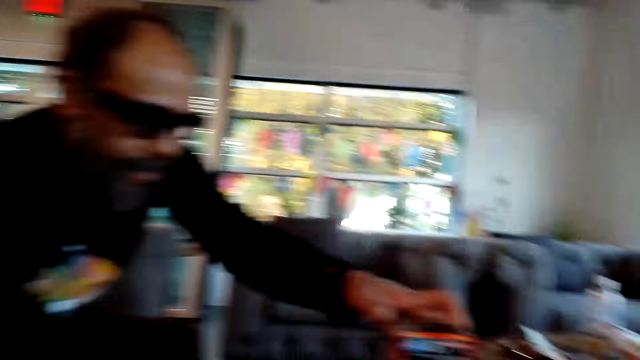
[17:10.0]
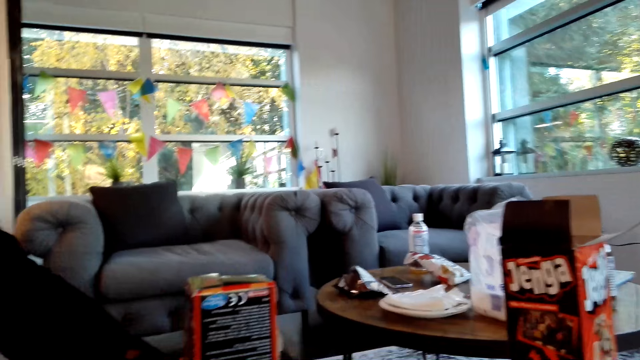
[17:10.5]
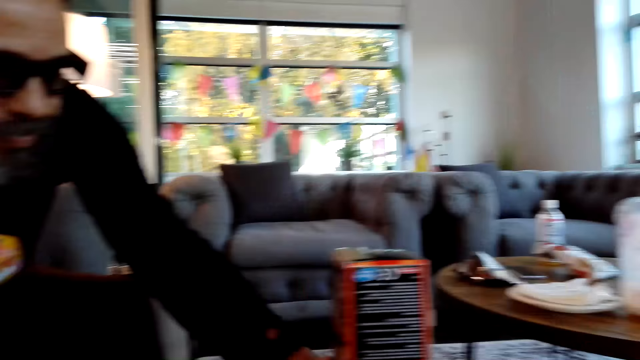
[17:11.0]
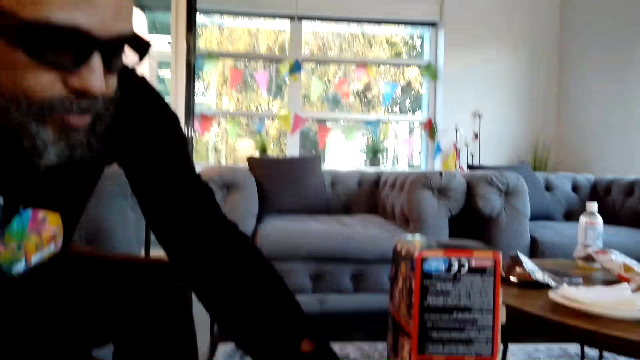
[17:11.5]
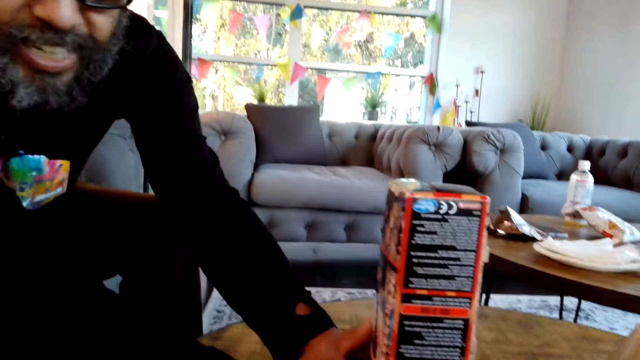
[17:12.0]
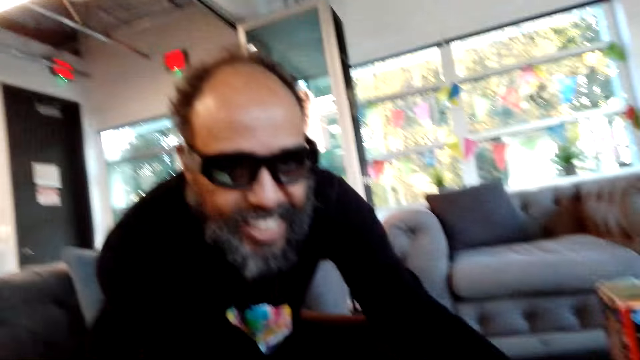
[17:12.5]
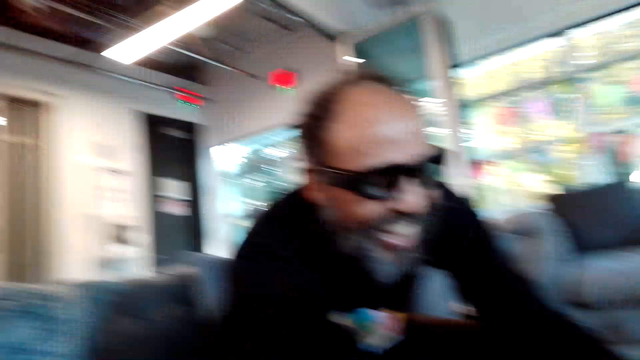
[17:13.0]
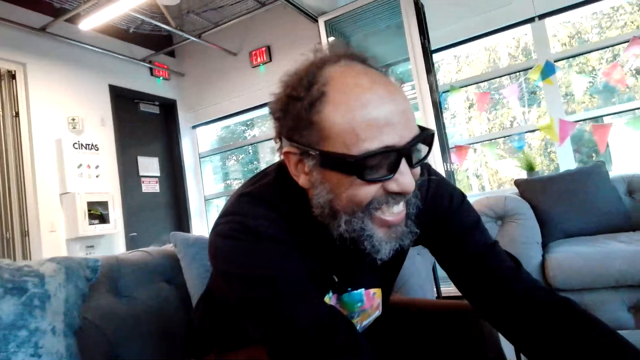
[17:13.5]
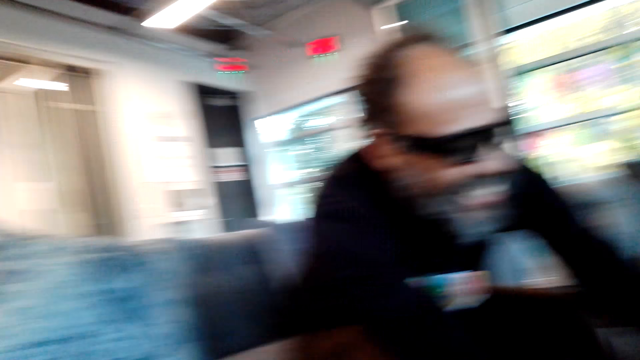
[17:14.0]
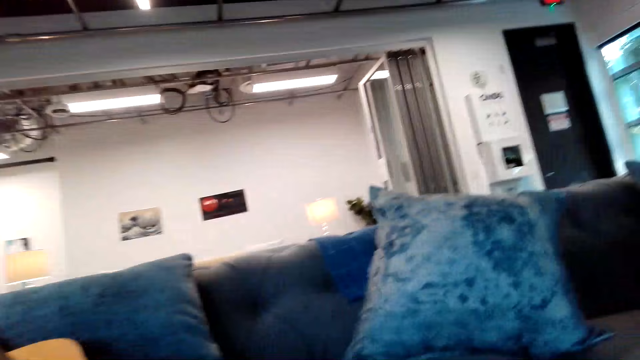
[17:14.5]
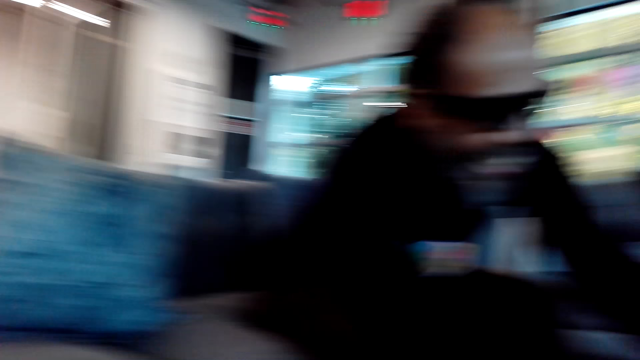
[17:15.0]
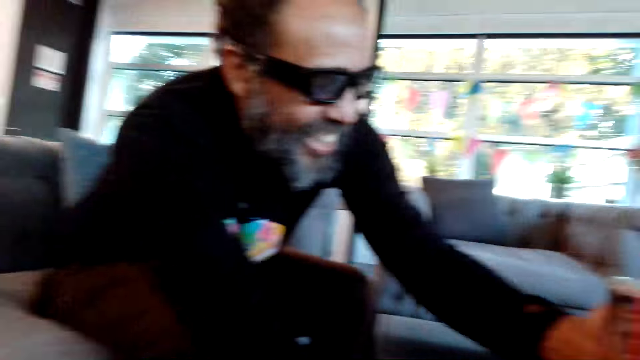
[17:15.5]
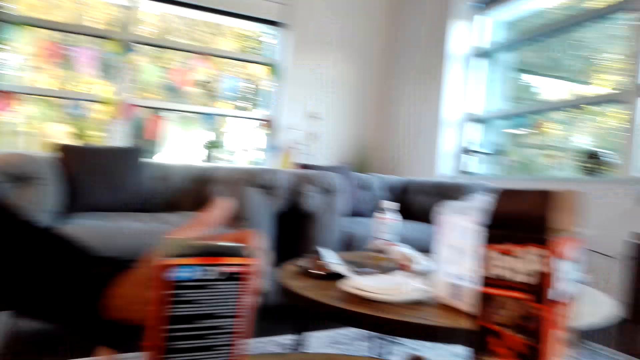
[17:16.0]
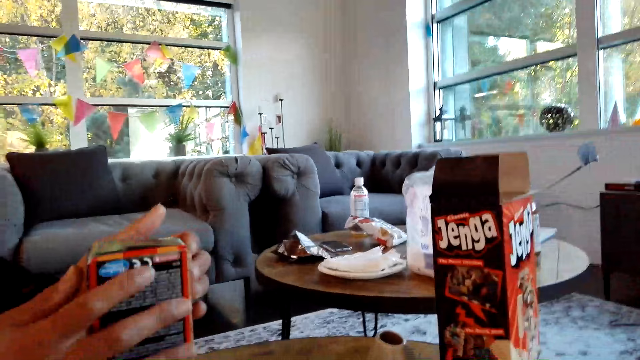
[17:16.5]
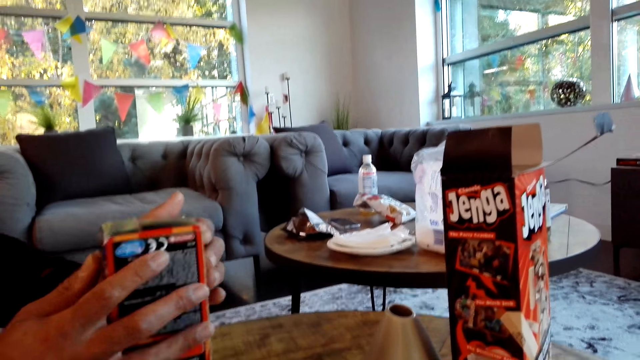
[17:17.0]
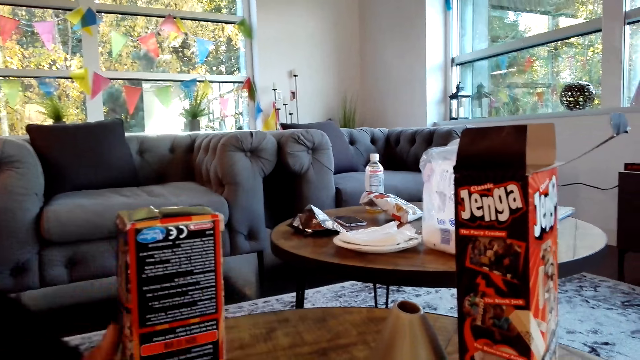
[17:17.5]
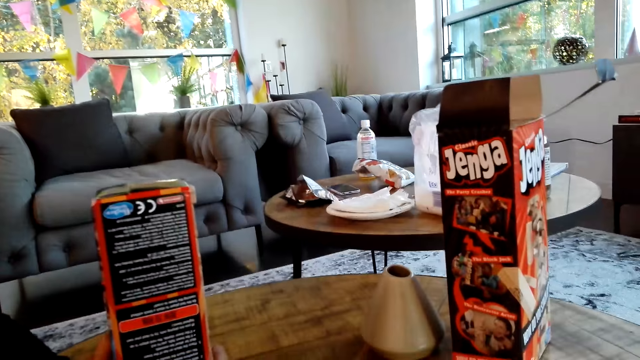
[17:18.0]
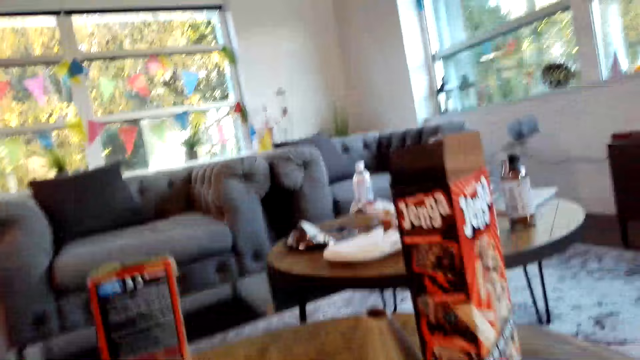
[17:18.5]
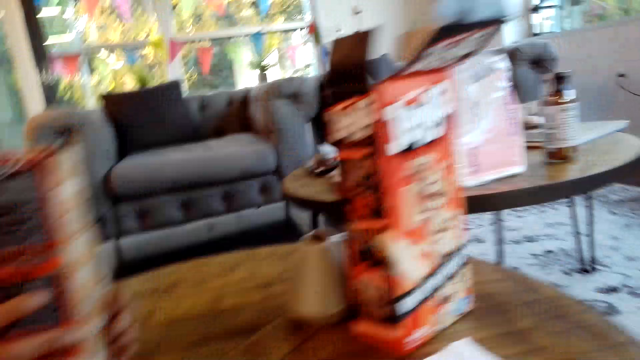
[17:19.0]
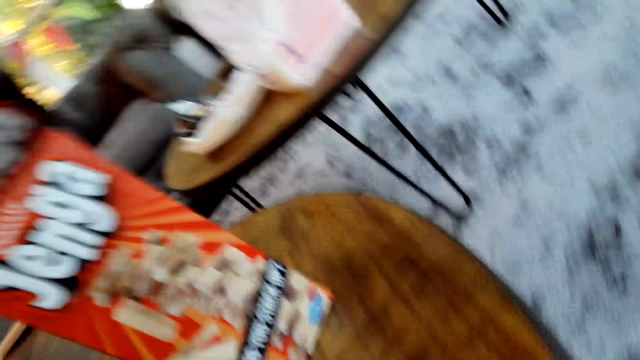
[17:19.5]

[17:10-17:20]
The camera wearer looks around. They look at a man. They look at the sofa. The man holds a box on the table with hands.

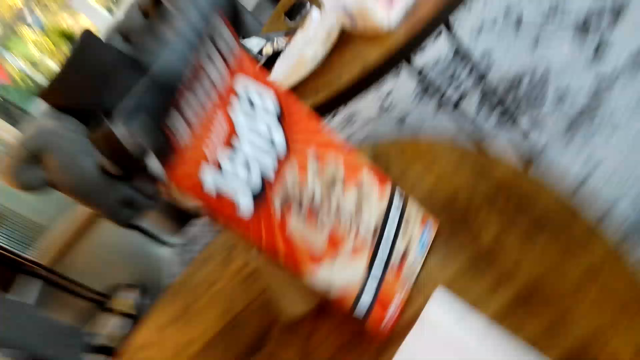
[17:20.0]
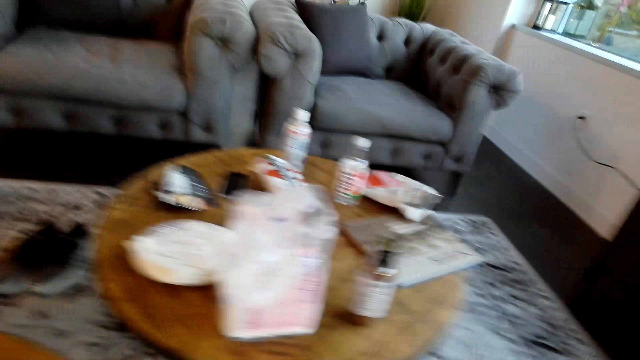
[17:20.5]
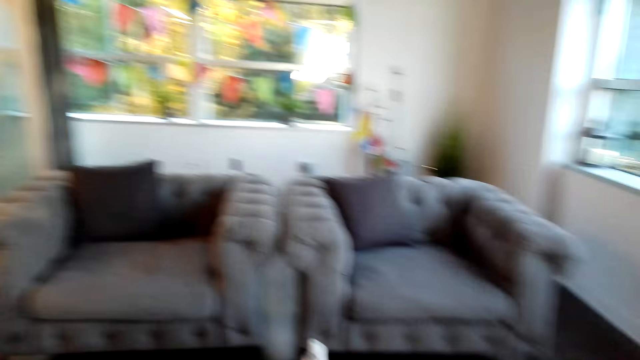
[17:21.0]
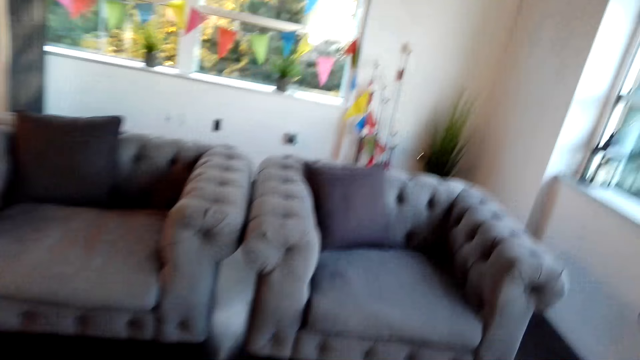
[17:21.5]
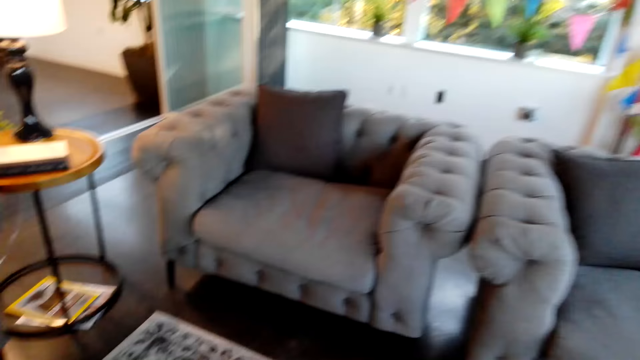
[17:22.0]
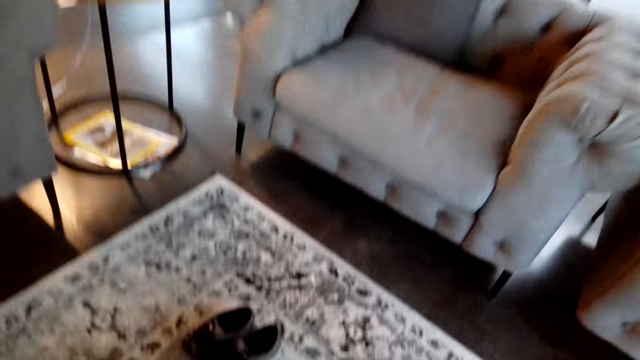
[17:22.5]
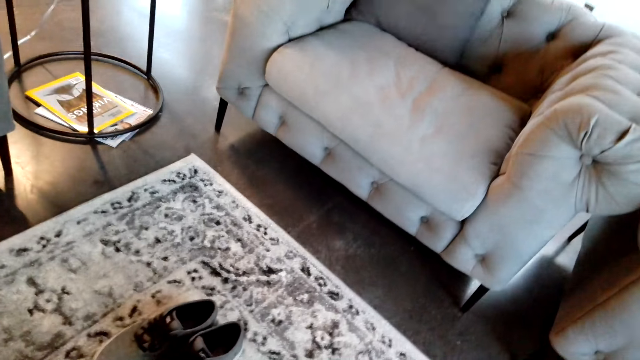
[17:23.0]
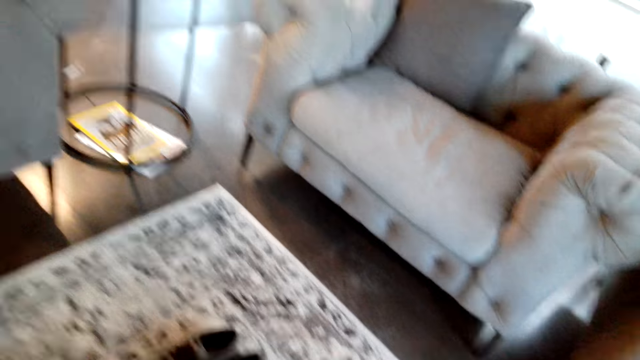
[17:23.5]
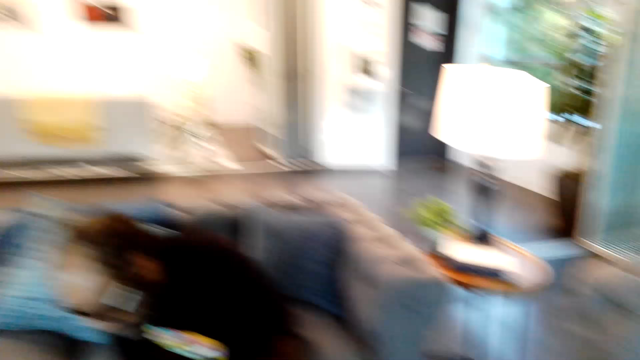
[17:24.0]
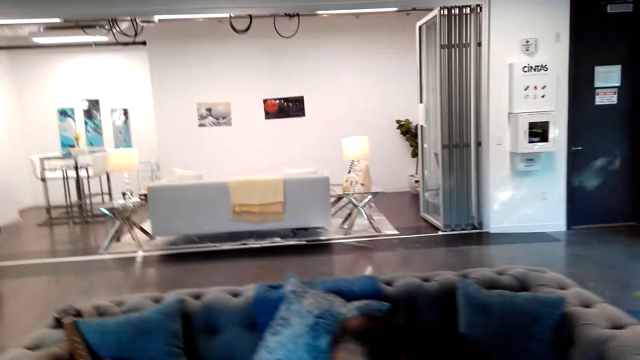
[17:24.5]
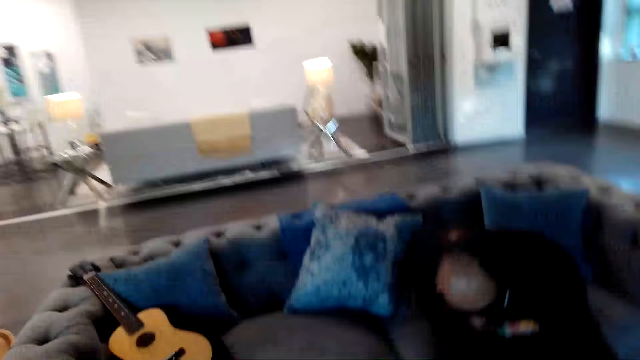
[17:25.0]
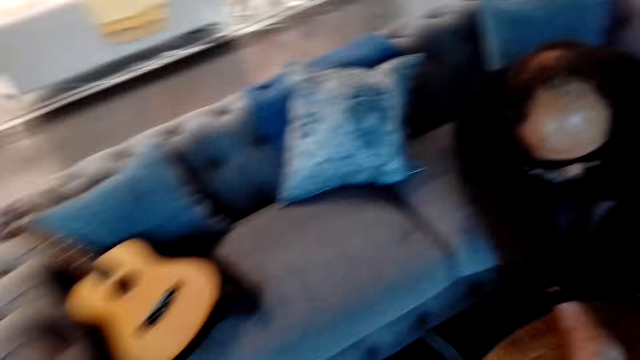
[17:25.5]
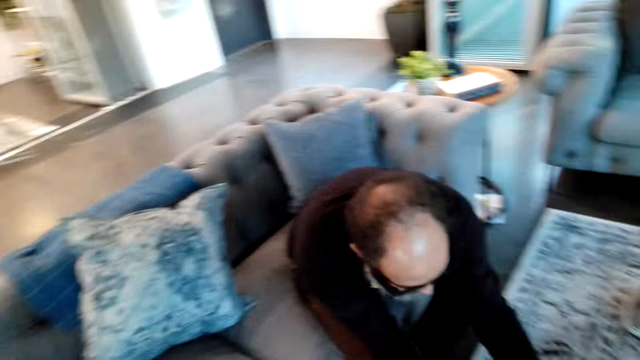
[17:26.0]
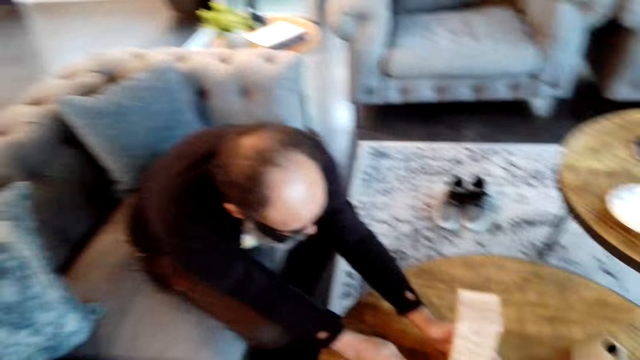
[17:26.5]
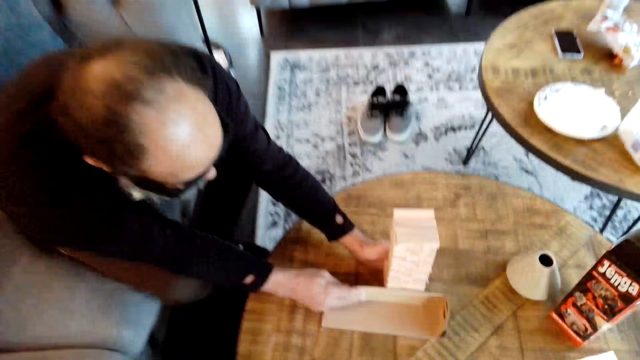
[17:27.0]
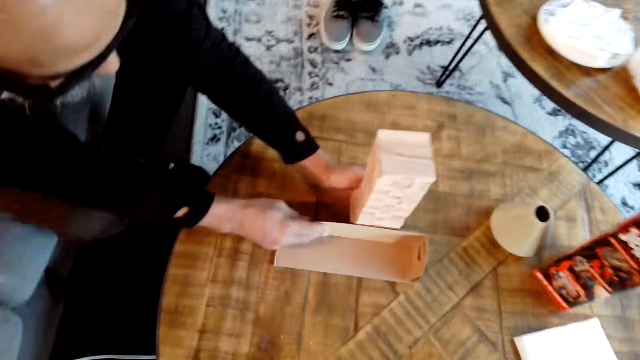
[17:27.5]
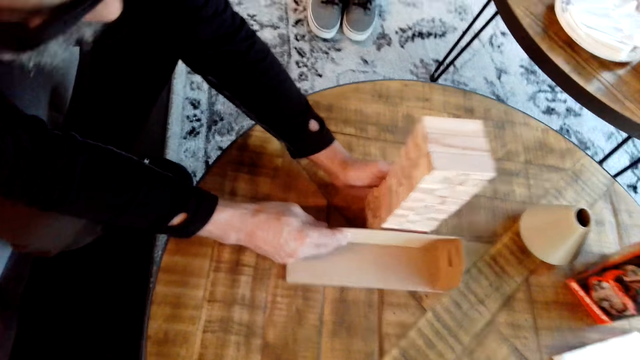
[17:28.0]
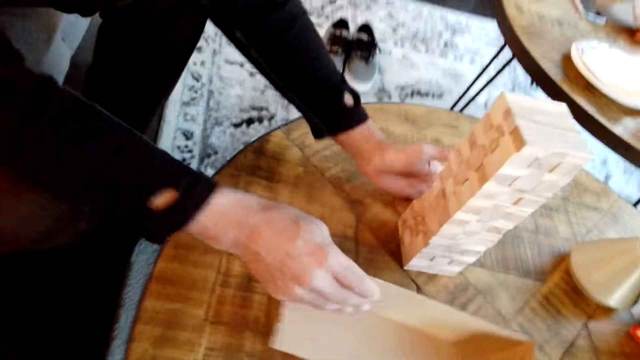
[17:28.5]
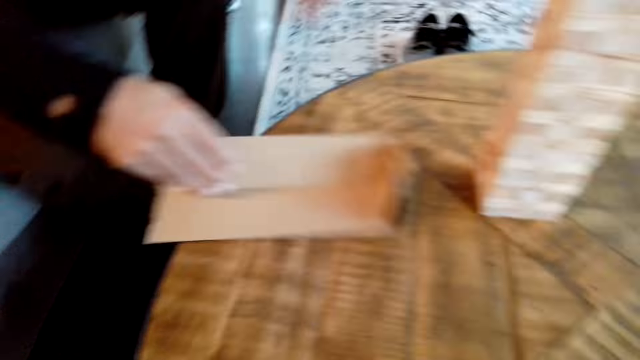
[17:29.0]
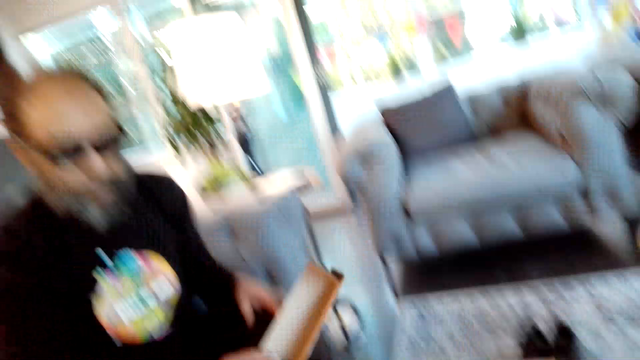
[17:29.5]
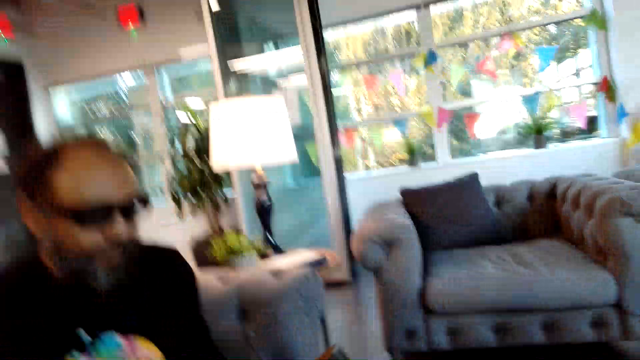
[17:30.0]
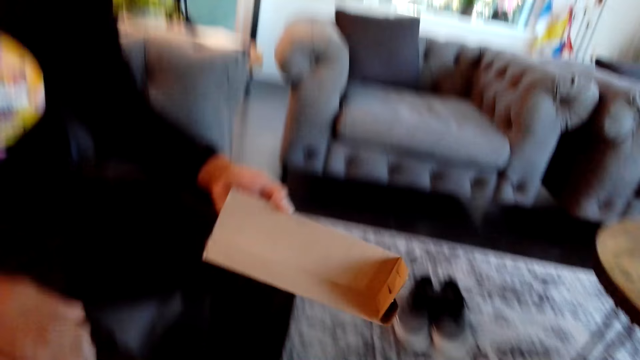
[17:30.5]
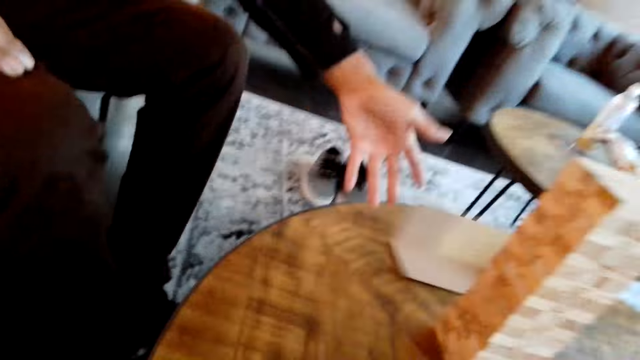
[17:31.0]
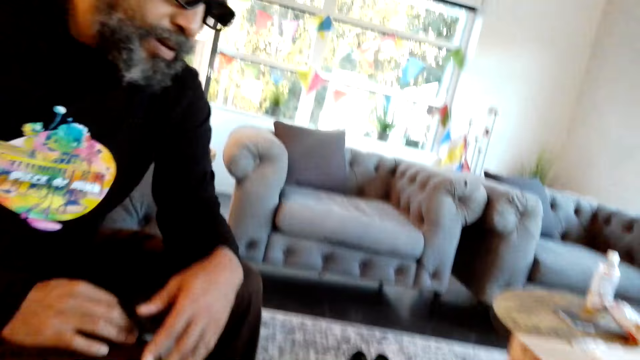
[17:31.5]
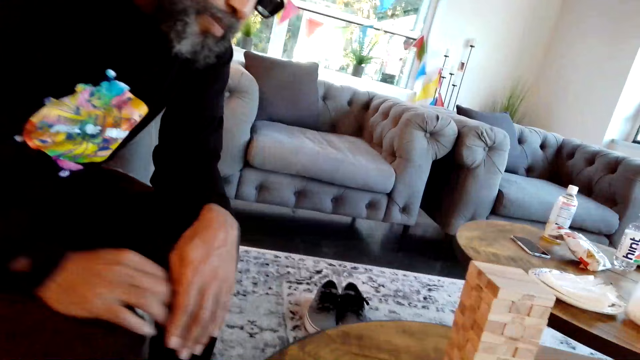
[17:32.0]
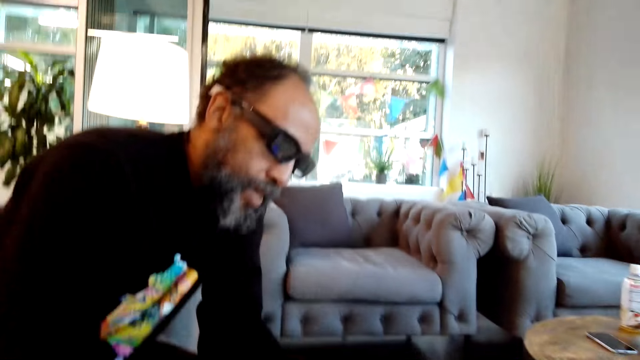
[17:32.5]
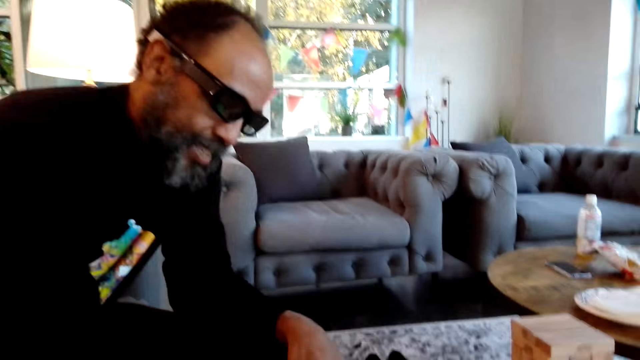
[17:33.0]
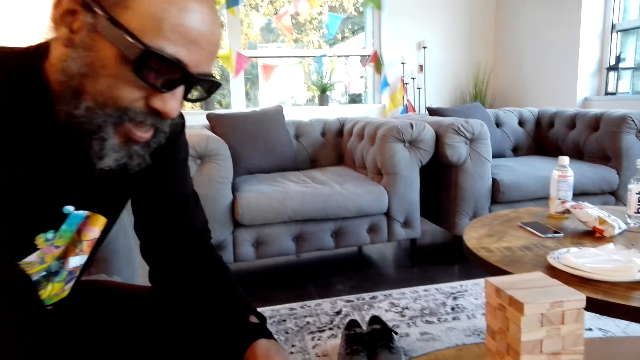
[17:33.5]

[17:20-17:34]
The camera wearer walks towards a sofa. They look around and walk around. A man sits on the couch. The camera wearer sits on the couch. The man holds a box and wooden blocks with hands. He moves a hand, holds the box with hands, and puts a piece of the box on the table. The camera wearer looks around.
